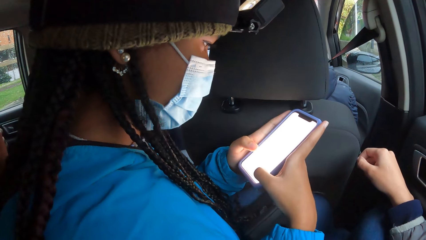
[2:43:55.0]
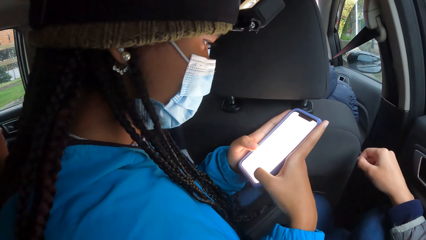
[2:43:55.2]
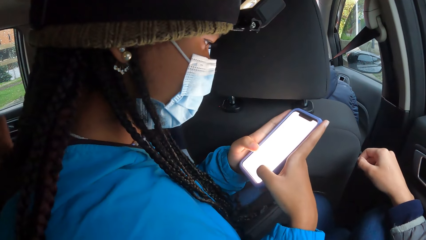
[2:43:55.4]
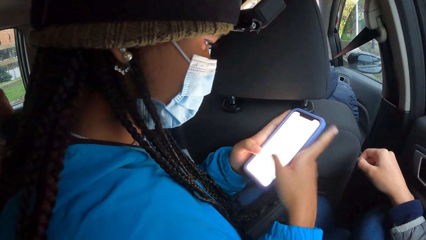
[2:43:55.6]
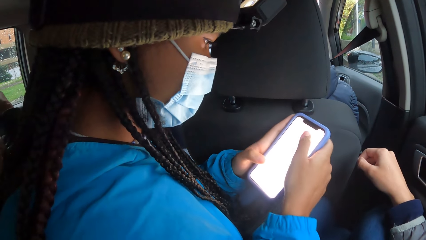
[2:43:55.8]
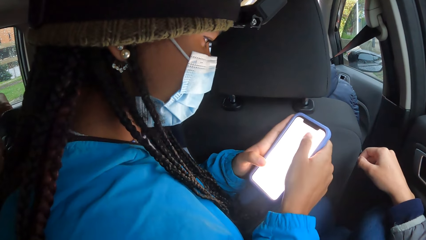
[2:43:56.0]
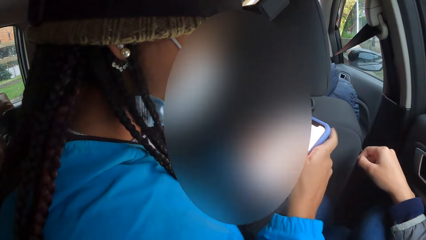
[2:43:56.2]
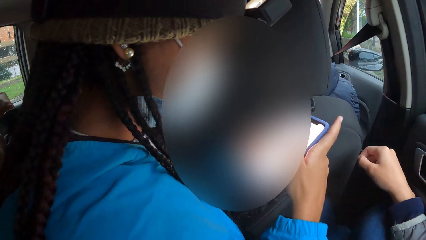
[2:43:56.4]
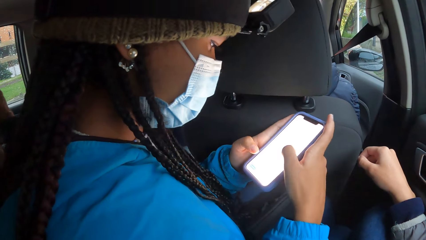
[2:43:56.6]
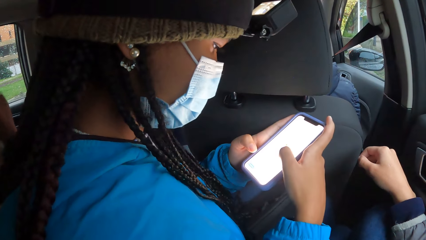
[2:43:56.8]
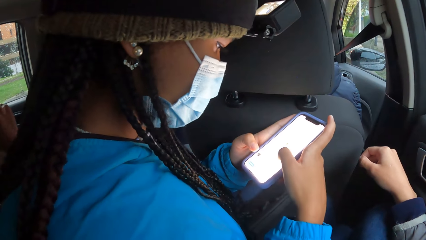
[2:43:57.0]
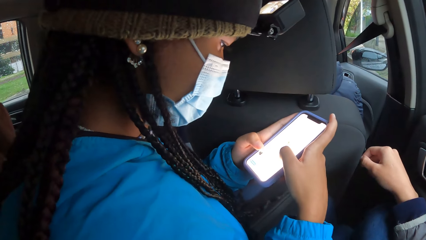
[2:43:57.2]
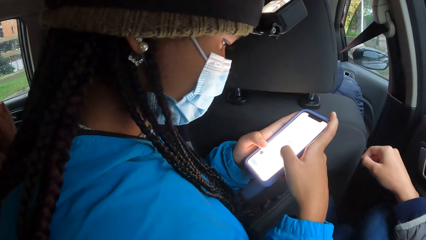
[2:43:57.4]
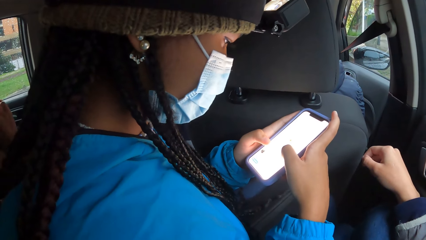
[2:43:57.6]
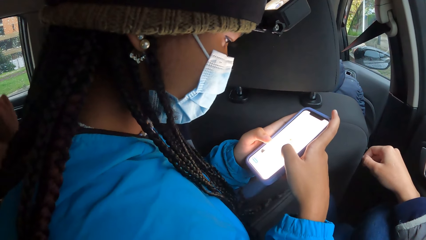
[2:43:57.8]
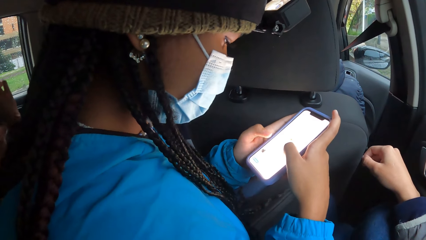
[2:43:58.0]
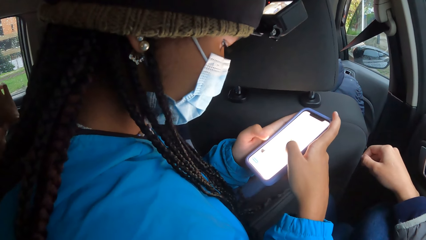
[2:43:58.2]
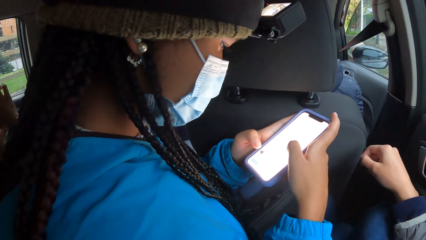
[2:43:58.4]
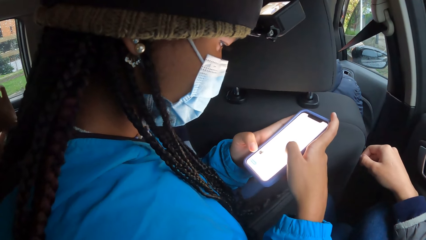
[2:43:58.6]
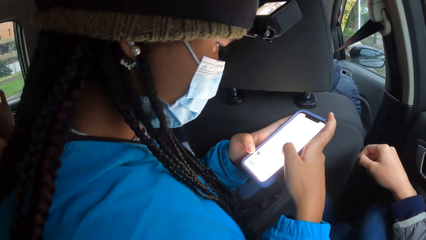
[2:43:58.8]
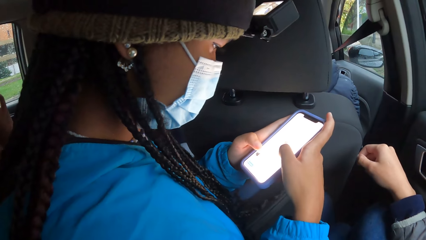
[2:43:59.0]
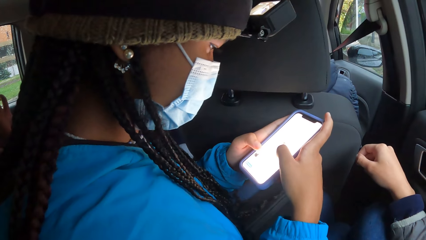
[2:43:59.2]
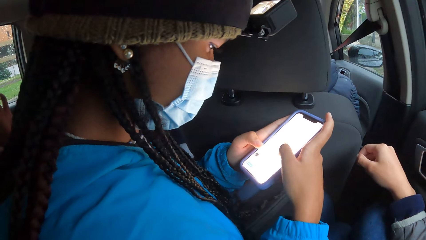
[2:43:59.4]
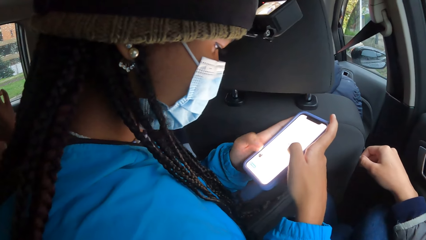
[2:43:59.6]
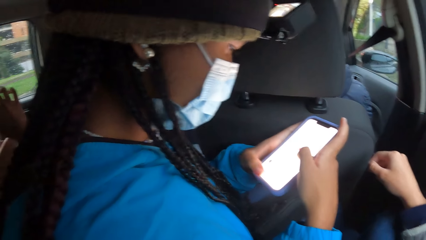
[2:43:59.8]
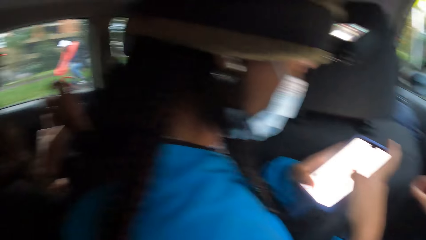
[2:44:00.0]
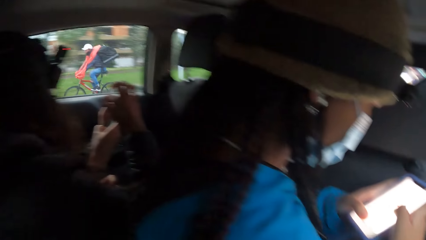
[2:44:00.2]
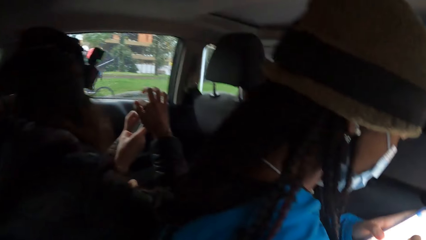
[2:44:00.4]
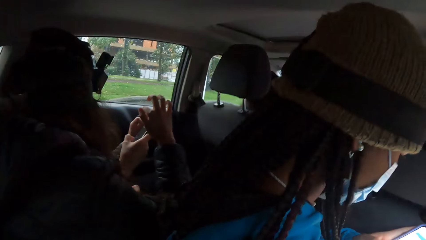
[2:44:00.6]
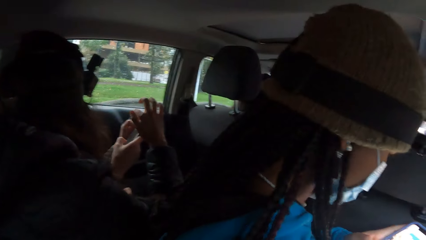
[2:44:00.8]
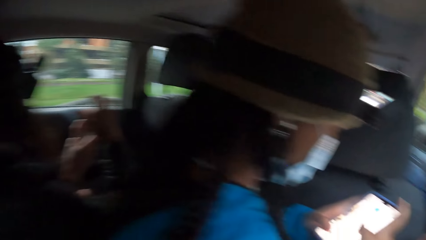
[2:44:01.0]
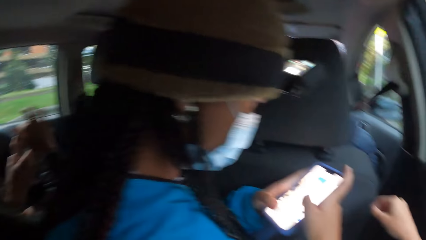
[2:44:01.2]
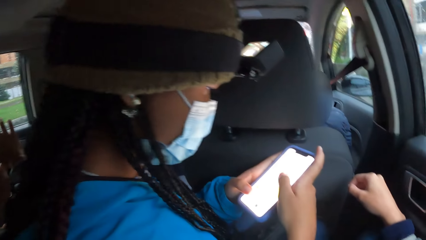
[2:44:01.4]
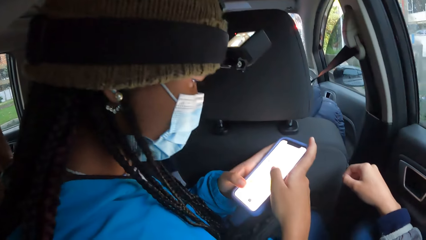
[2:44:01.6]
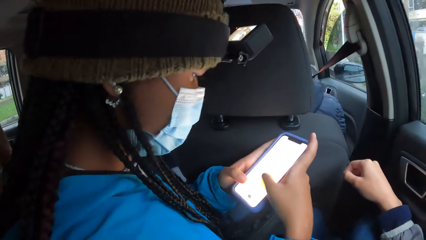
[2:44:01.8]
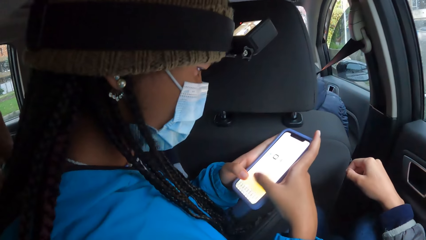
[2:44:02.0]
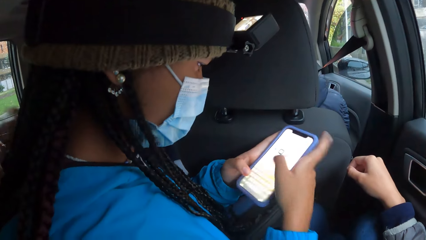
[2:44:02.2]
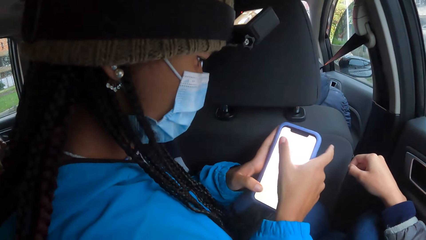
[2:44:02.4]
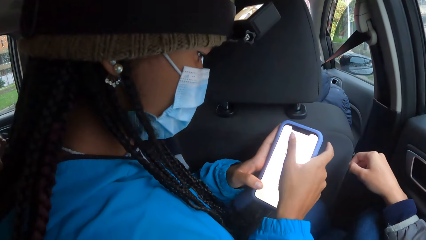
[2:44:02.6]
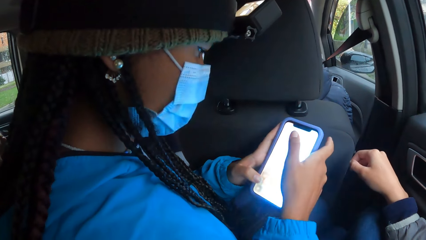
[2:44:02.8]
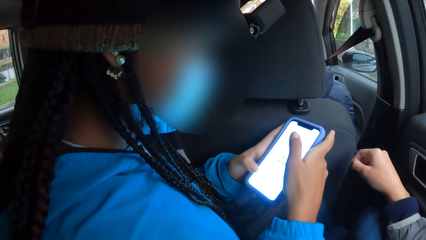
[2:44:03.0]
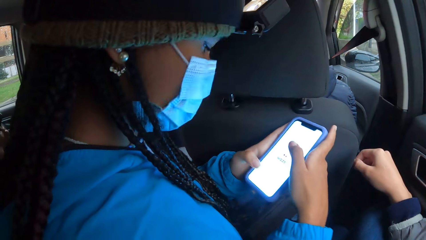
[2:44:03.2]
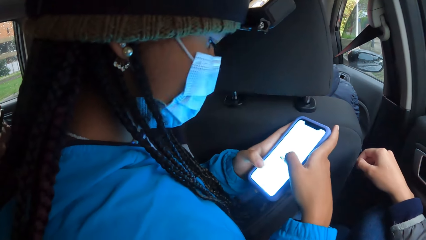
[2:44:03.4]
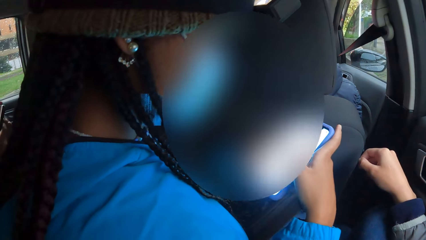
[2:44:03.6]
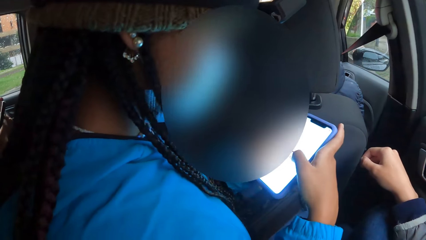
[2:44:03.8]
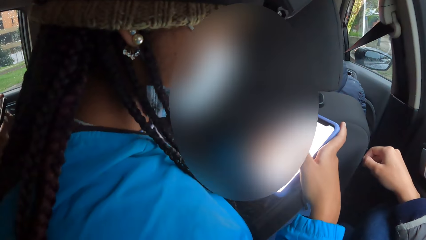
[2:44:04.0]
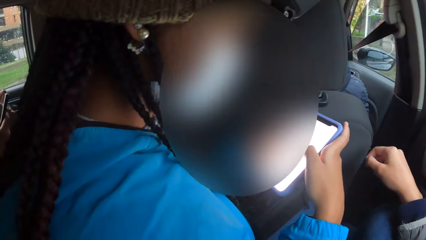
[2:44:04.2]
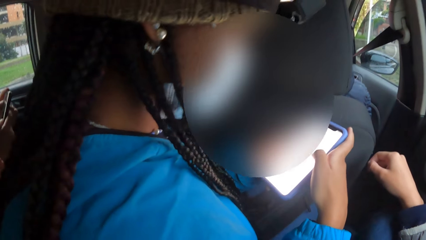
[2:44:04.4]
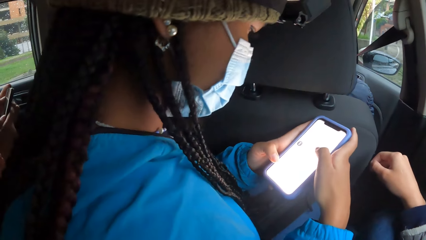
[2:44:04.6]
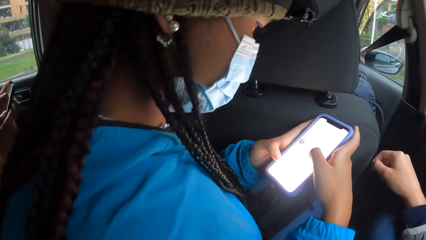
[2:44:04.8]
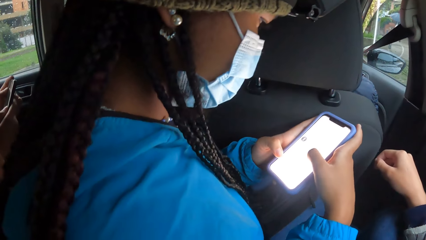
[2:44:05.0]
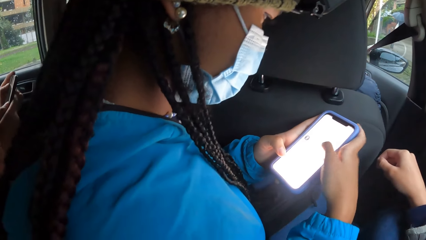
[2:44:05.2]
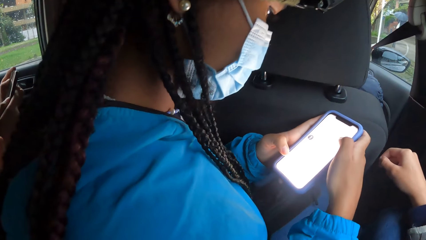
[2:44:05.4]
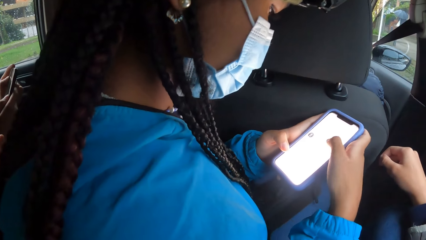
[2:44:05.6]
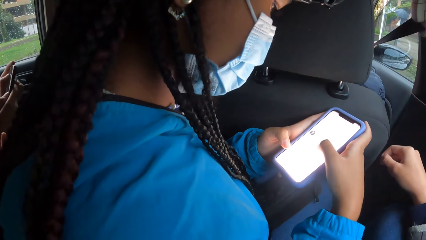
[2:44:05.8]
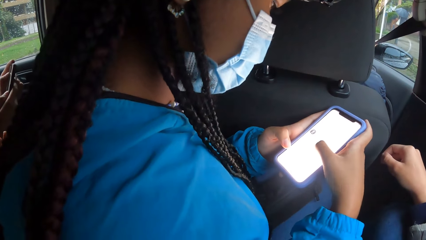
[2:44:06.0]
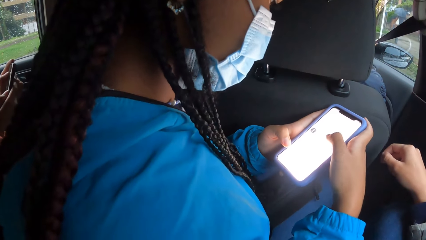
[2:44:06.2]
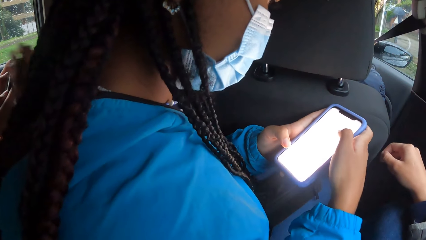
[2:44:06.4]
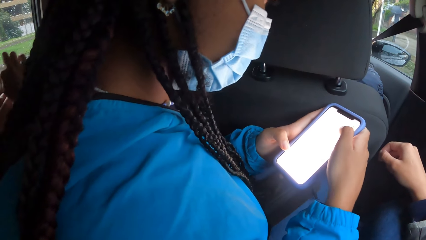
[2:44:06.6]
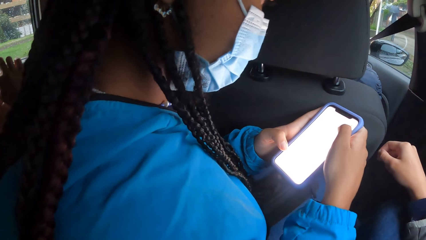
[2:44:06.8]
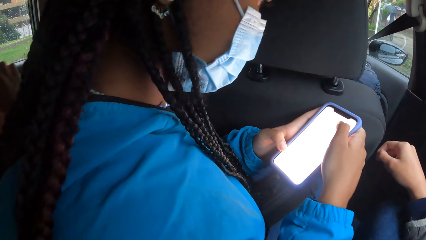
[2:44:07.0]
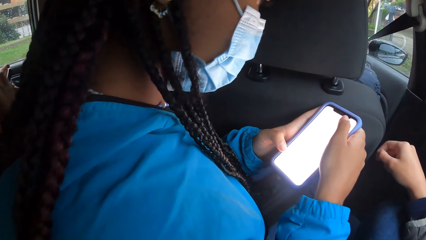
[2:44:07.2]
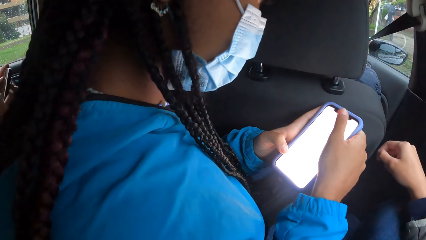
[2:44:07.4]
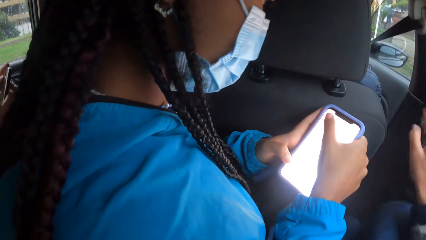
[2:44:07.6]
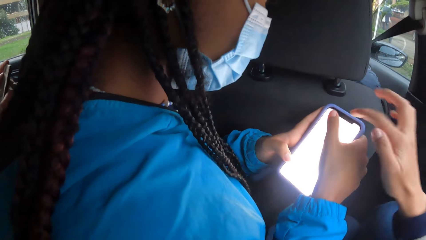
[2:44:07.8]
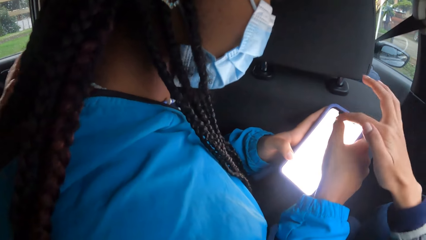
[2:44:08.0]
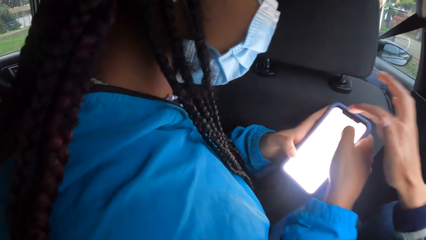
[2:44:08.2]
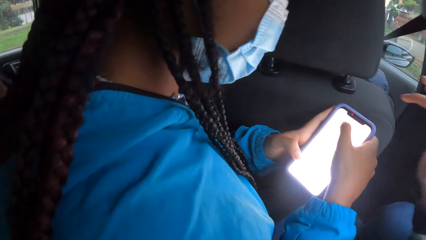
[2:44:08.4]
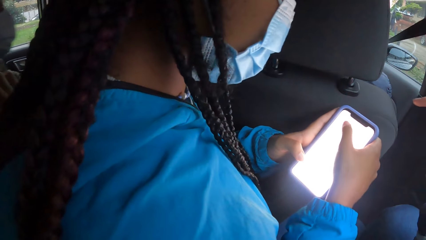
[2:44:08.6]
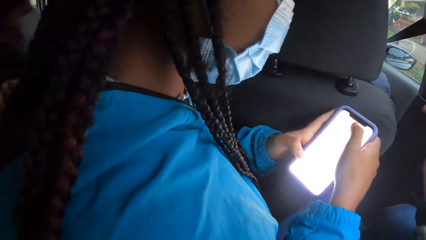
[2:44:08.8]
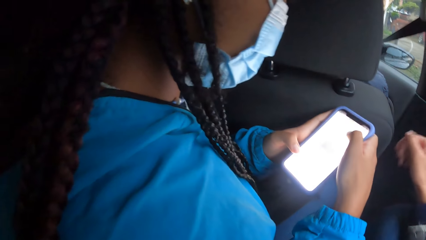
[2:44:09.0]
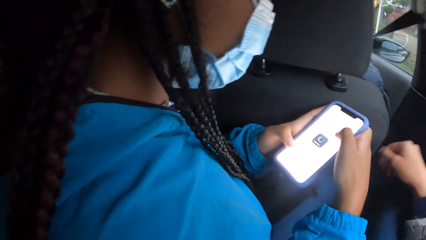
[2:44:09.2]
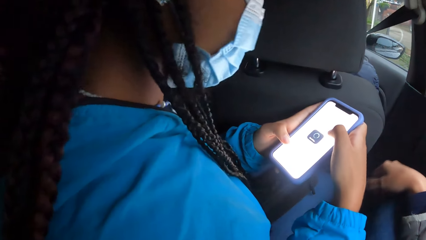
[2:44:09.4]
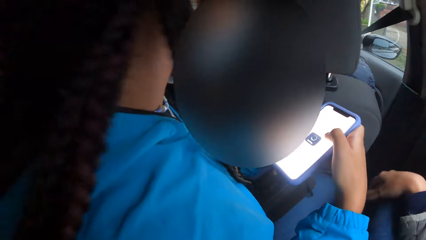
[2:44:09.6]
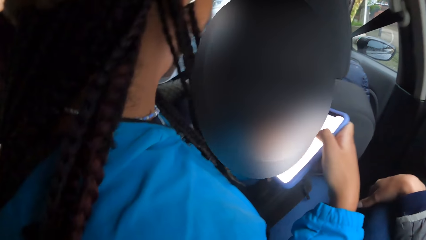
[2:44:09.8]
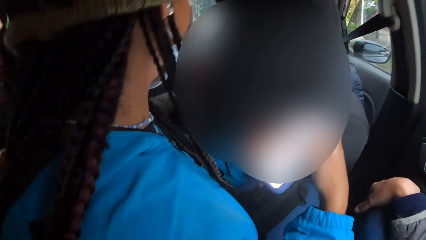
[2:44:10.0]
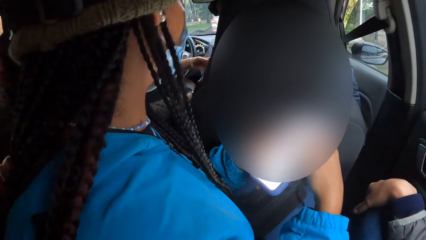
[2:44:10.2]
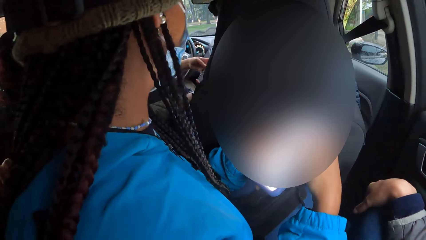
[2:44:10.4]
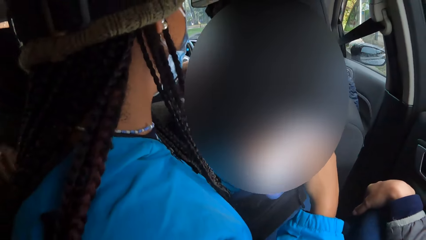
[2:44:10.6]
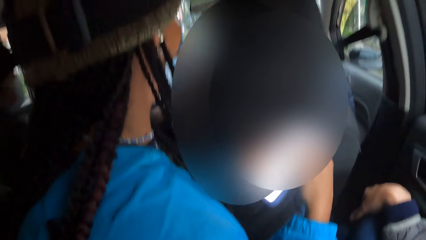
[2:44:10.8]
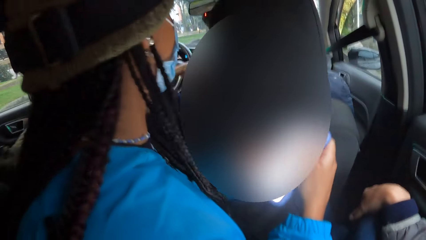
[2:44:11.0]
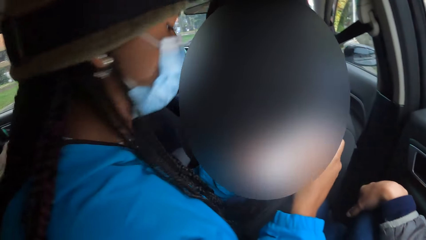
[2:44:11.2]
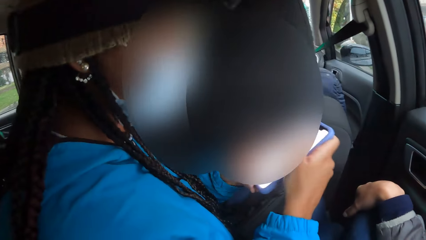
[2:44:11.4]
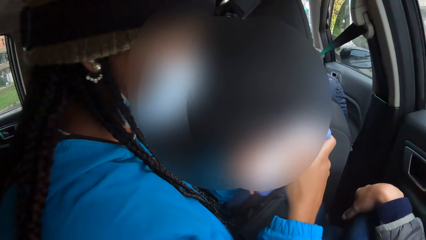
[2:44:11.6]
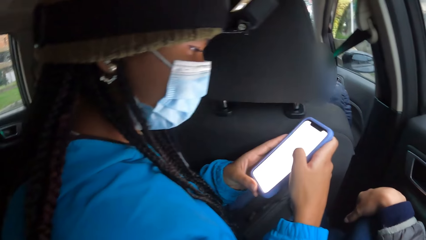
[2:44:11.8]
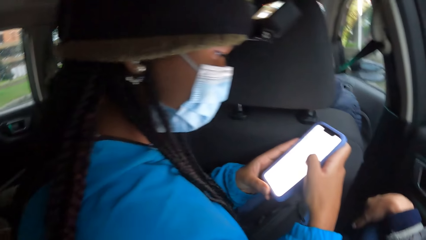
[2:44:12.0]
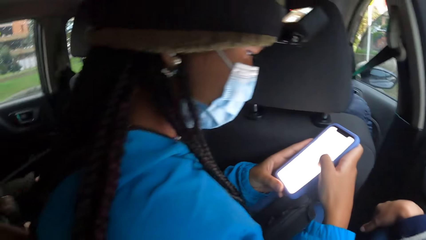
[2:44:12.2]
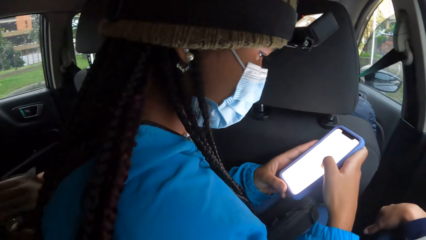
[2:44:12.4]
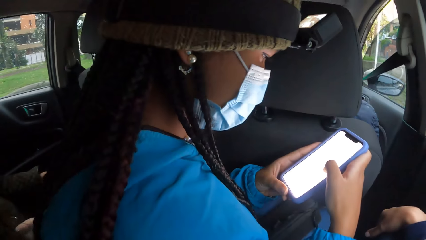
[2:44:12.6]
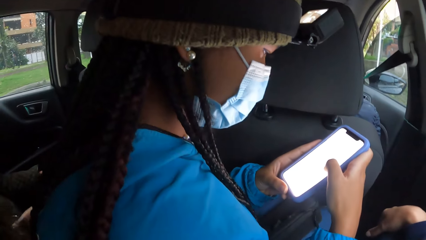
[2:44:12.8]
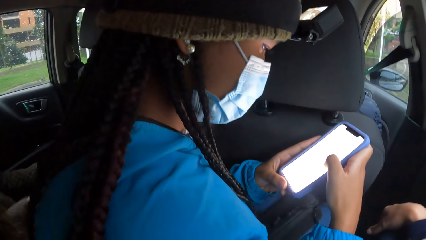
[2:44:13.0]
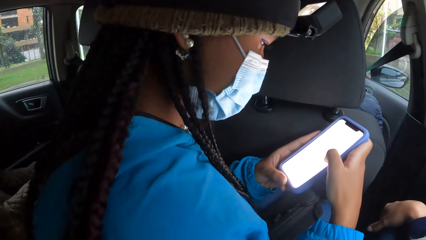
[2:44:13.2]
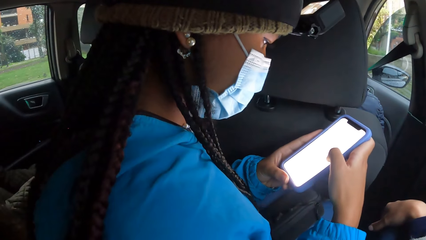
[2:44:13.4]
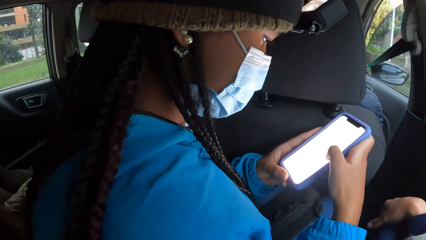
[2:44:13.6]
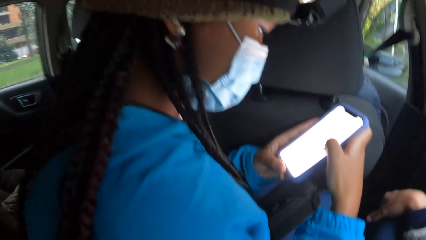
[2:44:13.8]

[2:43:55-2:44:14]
A woman operates the phone with both hands. She scrolls the phone. The camera wearer points. They drop the hand.
